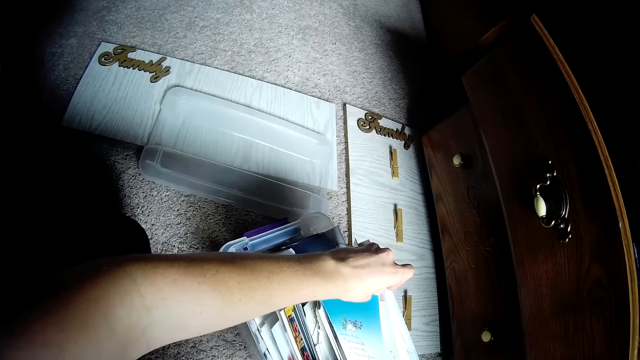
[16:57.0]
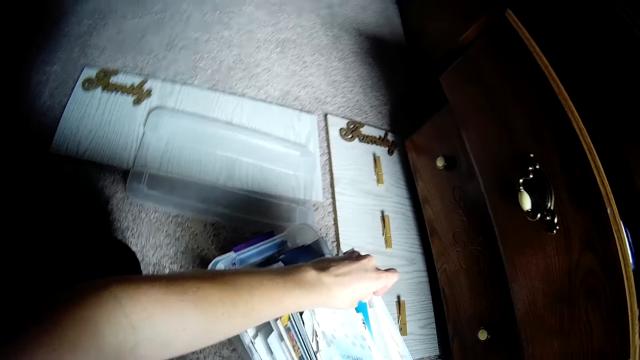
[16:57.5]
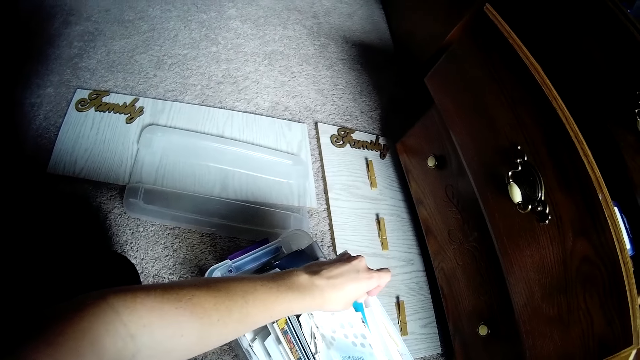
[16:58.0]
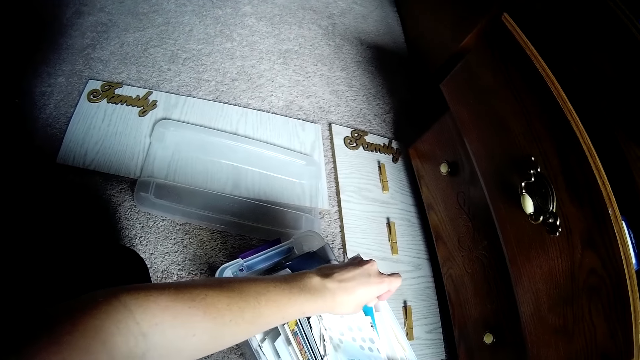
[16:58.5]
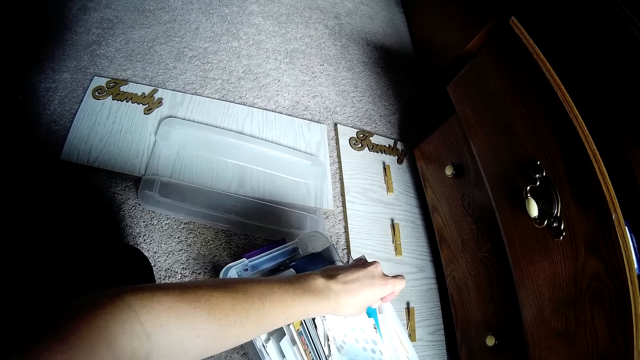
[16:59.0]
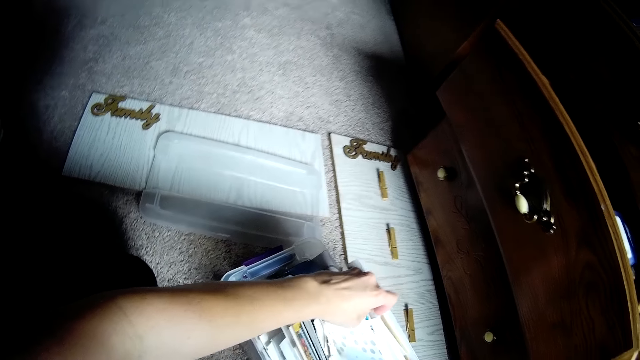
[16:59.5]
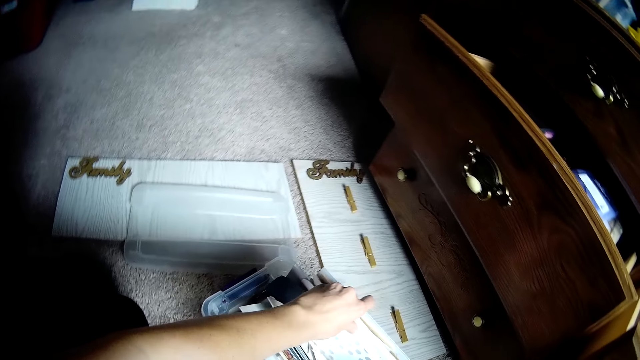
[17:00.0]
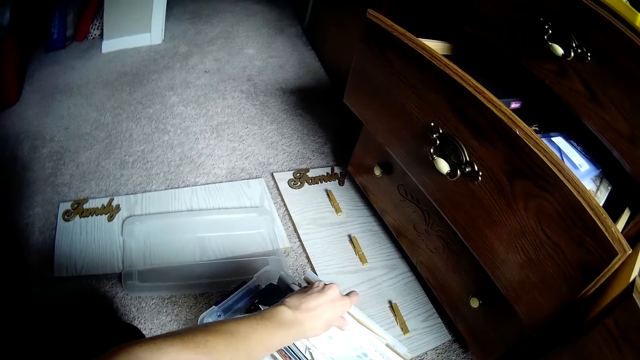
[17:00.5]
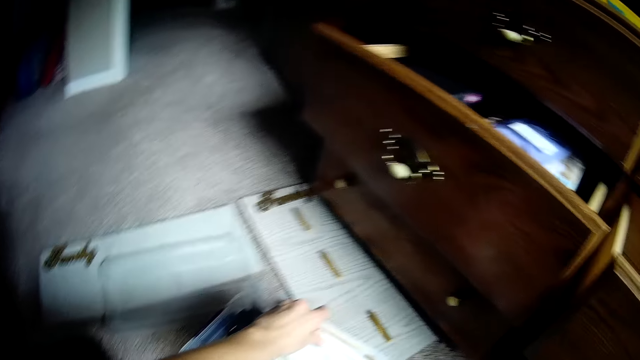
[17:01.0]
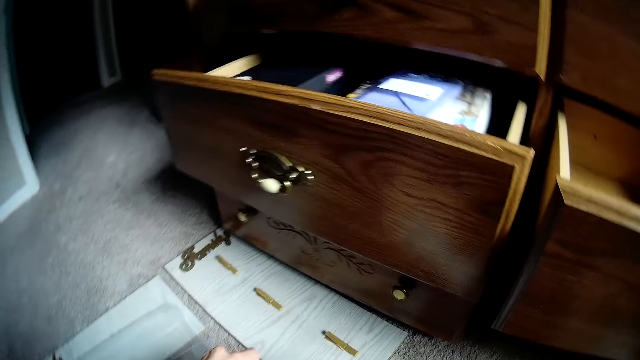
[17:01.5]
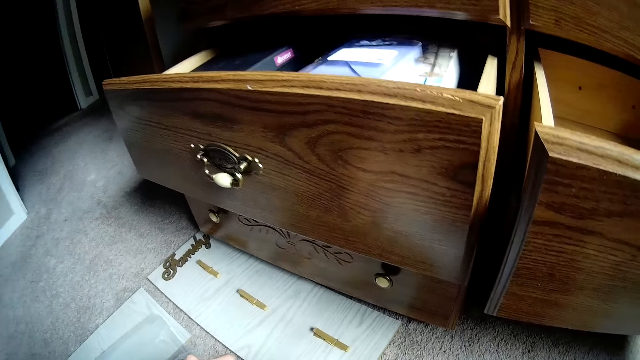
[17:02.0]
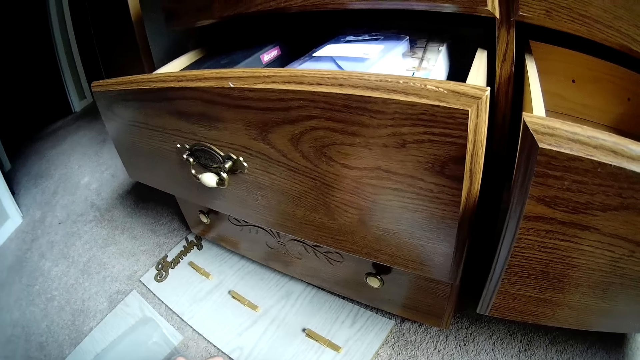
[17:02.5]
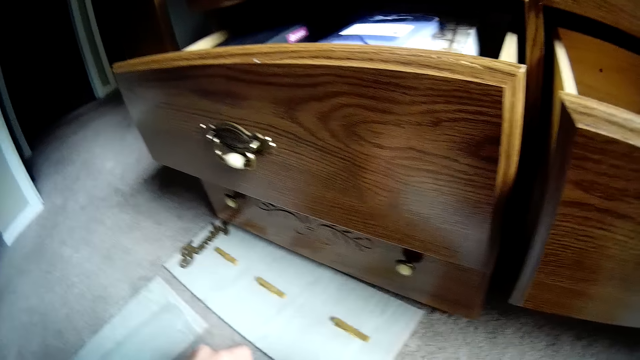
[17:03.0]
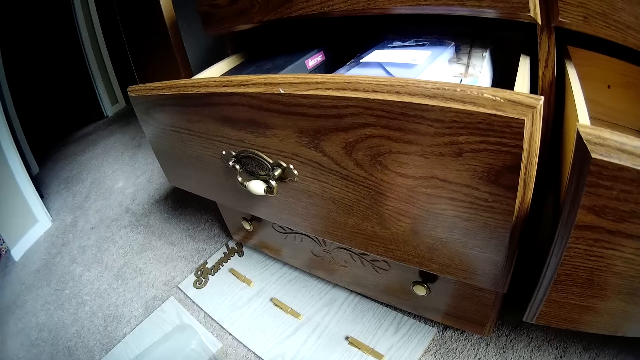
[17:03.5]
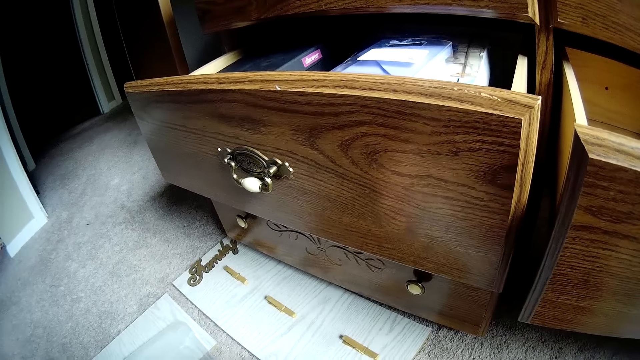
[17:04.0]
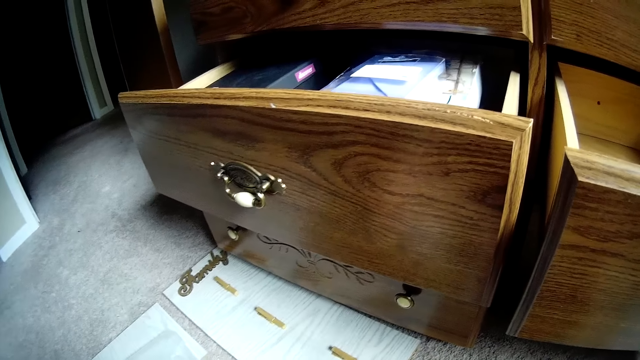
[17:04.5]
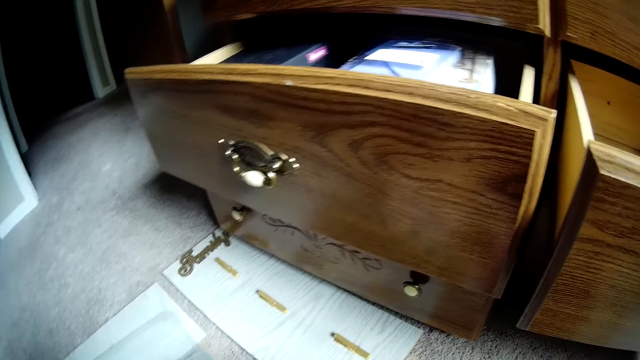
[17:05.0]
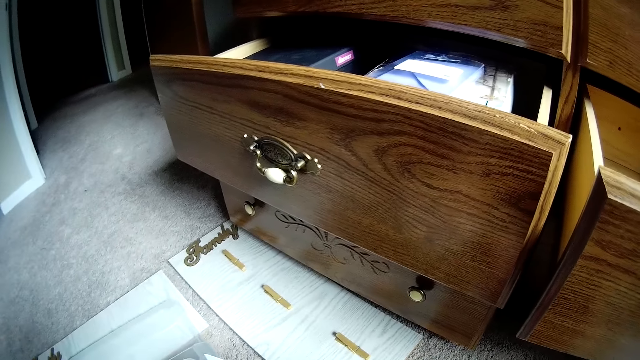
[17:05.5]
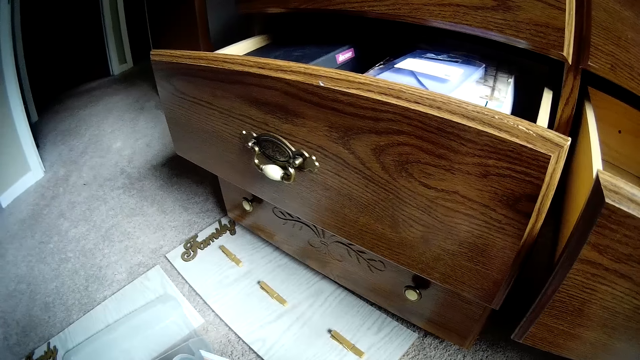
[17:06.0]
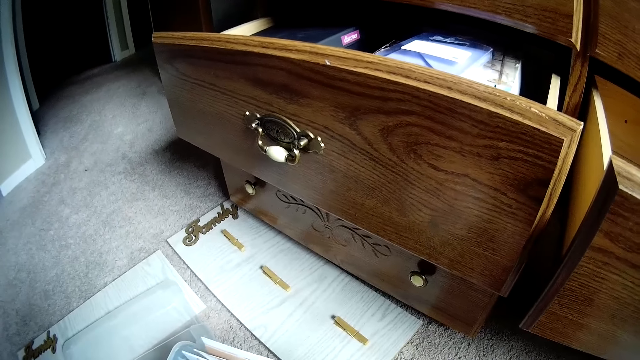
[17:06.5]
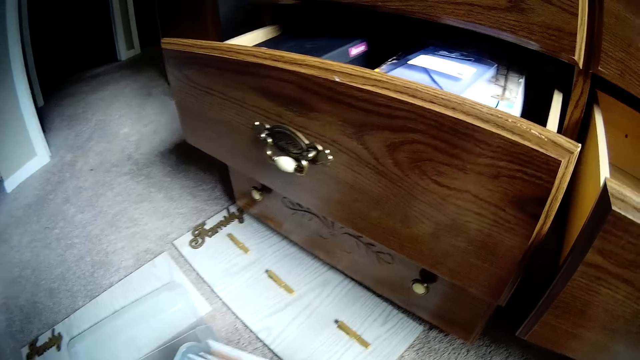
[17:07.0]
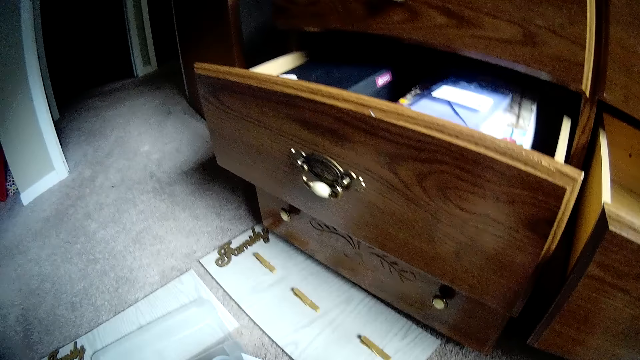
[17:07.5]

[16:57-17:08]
The camera wearer looks at the file.

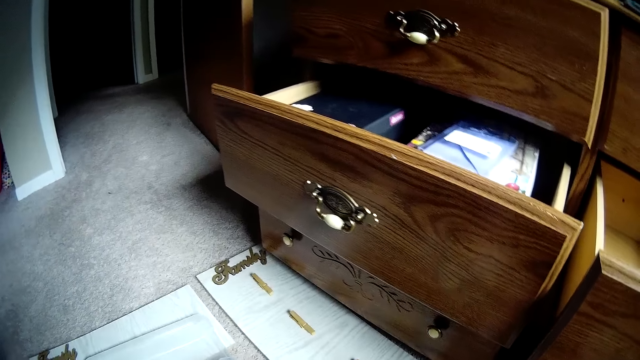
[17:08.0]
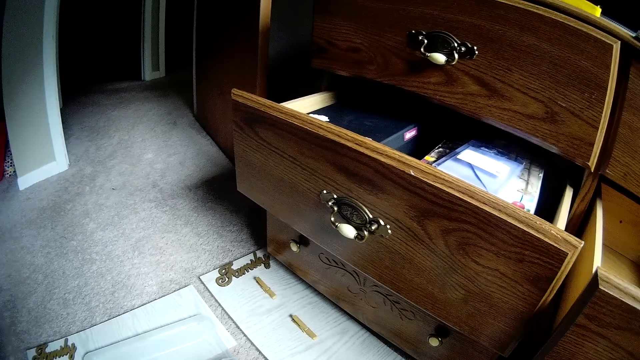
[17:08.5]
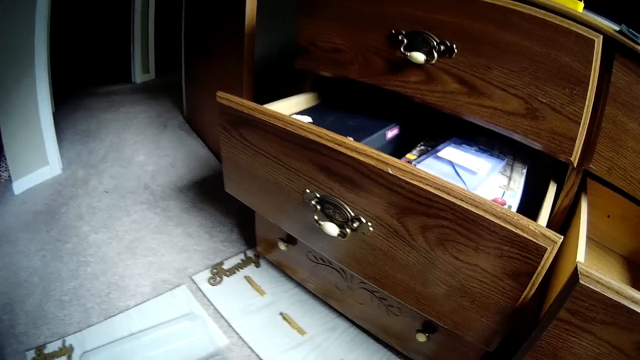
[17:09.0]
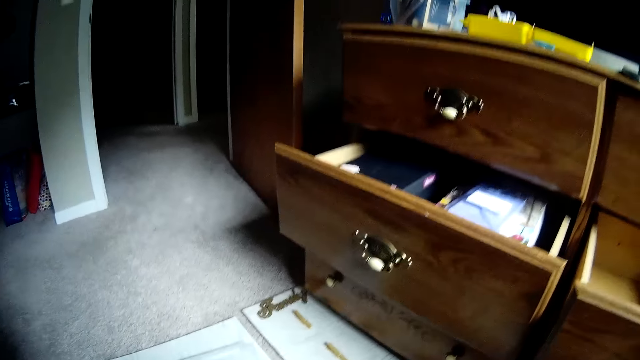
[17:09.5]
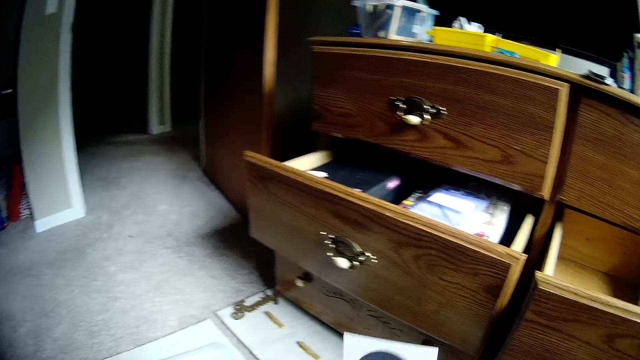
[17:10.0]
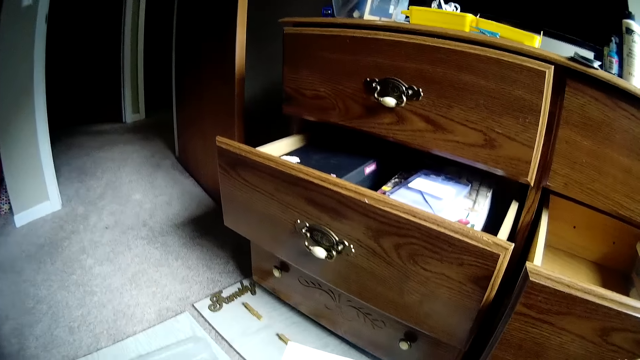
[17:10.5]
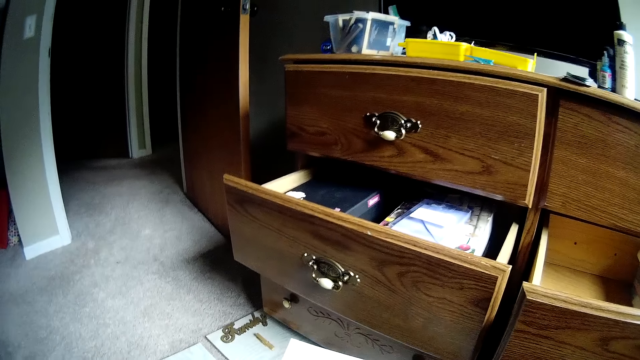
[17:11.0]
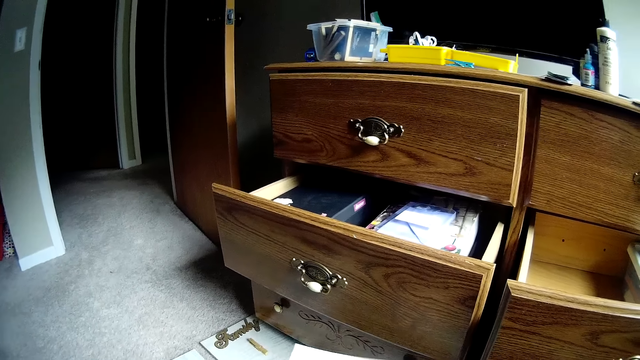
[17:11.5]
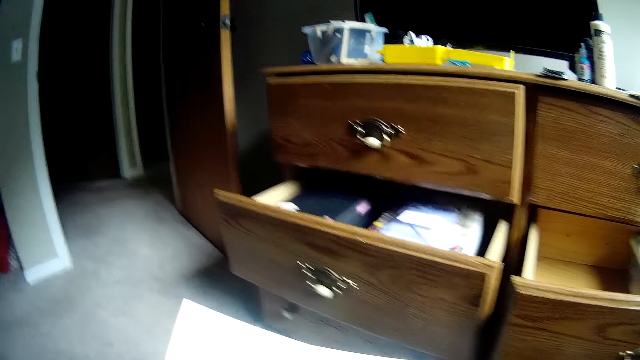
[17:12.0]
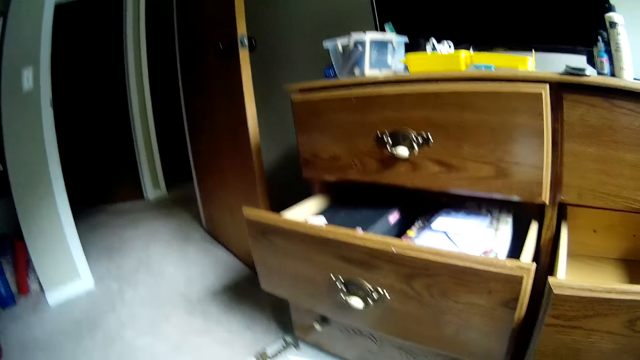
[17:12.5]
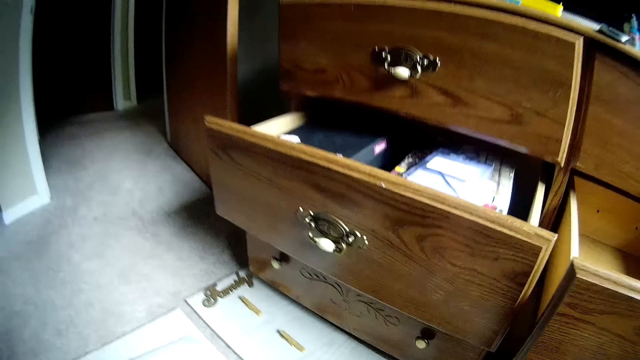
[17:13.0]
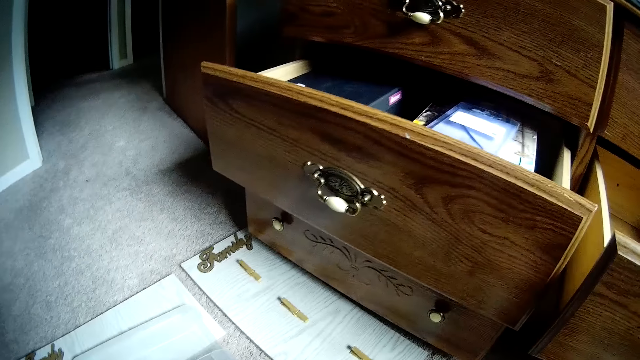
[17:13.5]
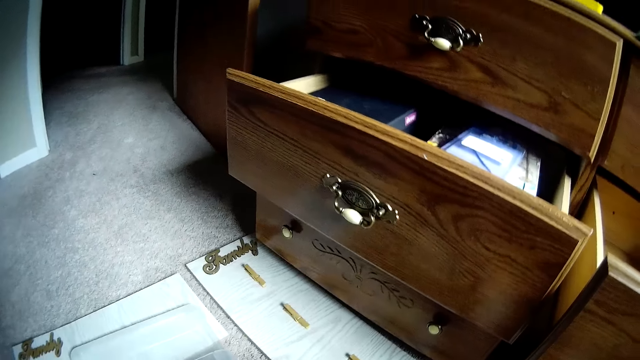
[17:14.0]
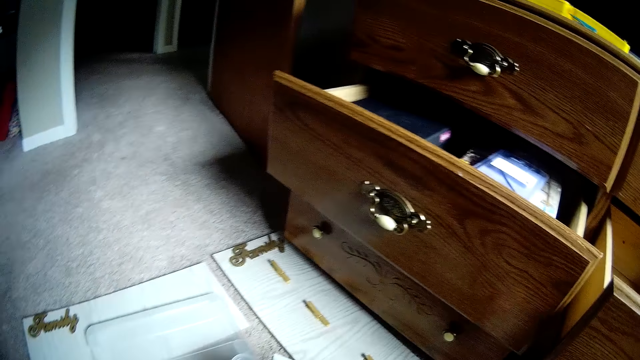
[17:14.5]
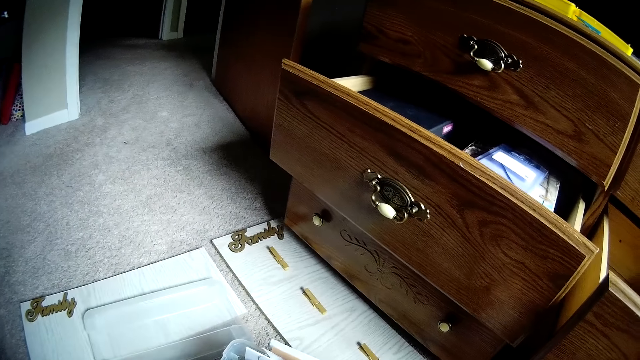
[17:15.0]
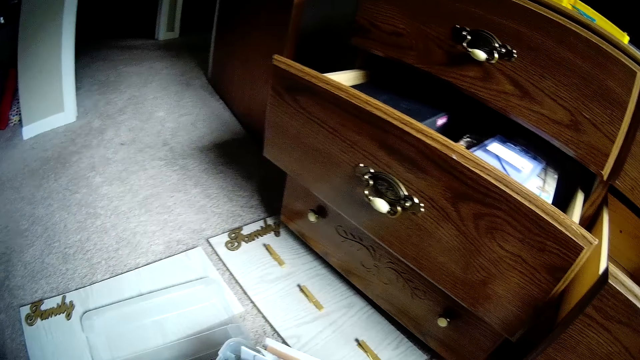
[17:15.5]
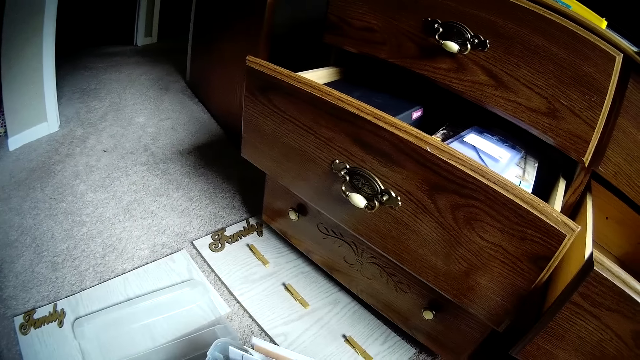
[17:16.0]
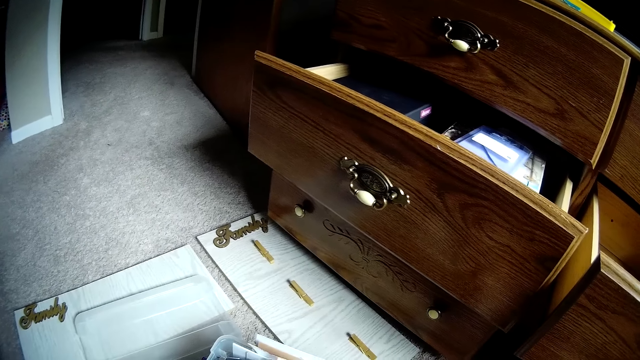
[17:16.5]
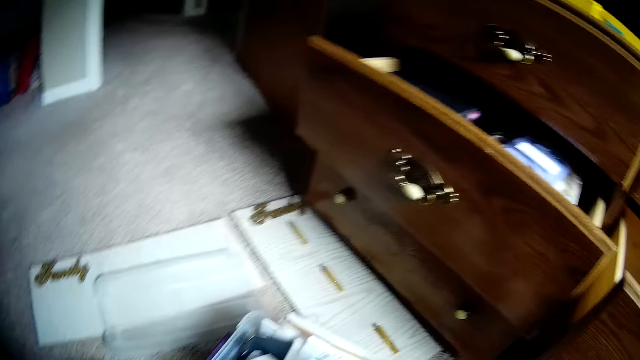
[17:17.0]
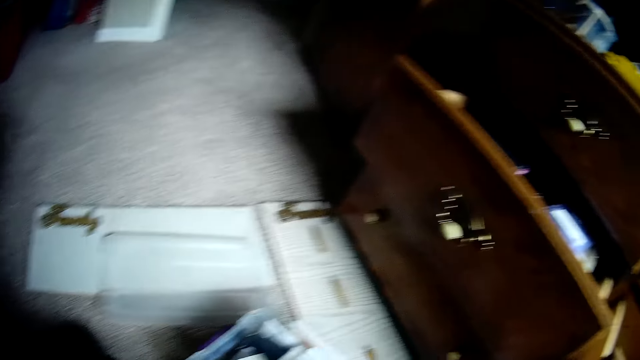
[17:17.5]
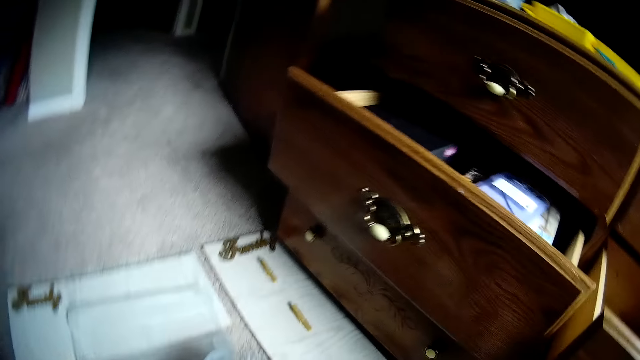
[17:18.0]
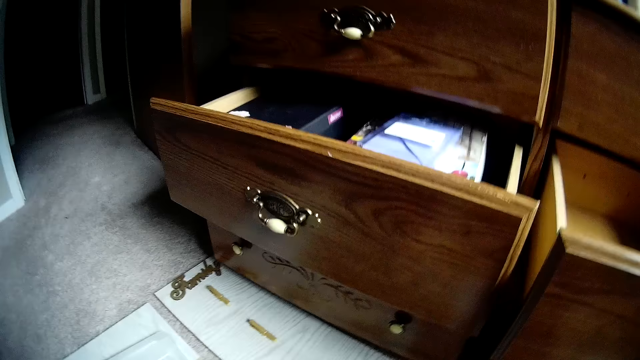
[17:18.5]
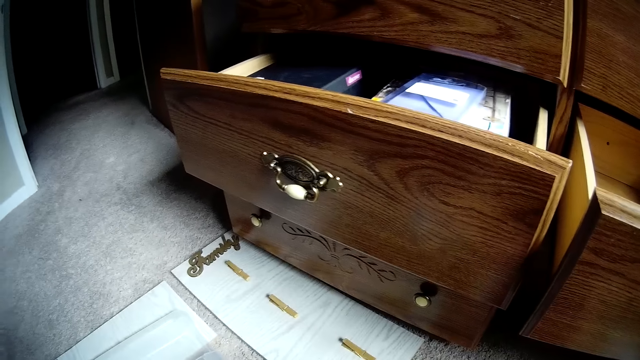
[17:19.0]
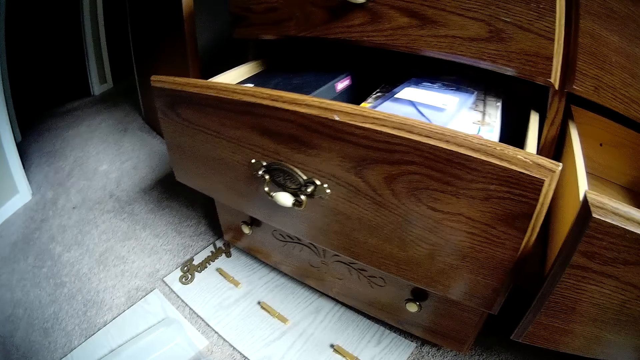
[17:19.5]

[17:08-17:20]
The camera wearer opens another card. They remove the paper from the file.
